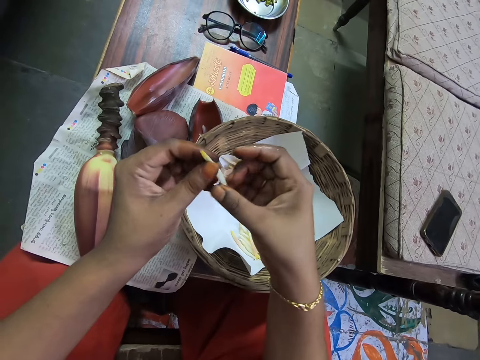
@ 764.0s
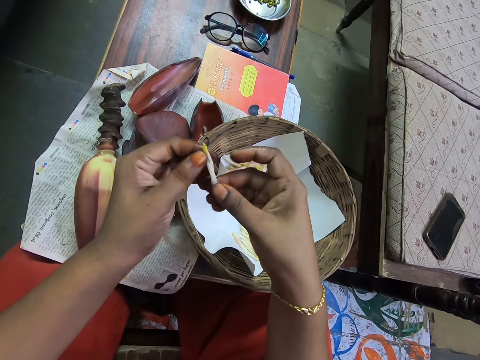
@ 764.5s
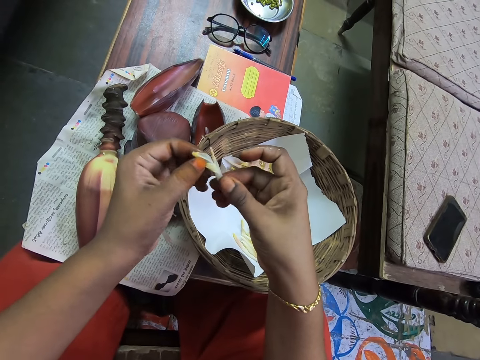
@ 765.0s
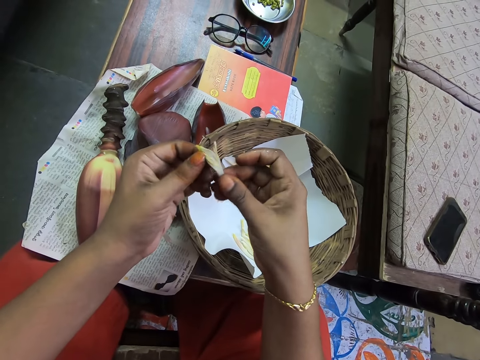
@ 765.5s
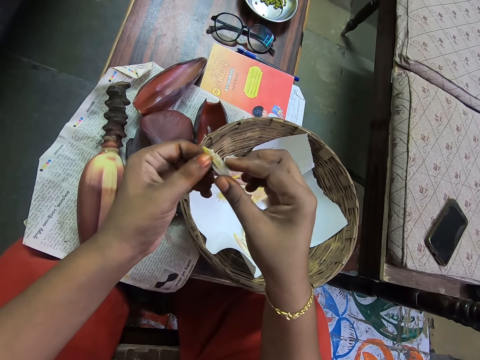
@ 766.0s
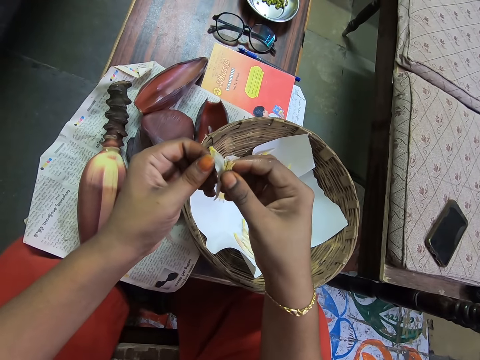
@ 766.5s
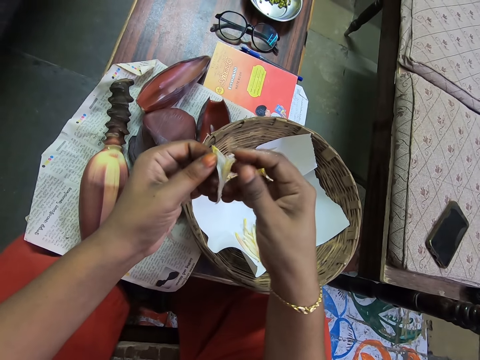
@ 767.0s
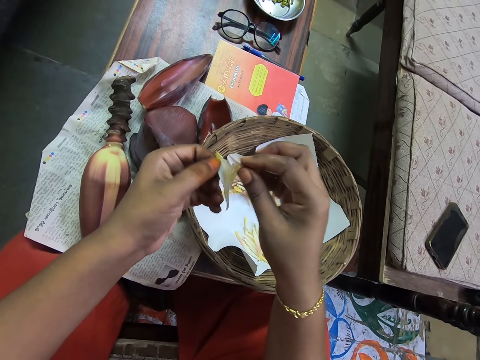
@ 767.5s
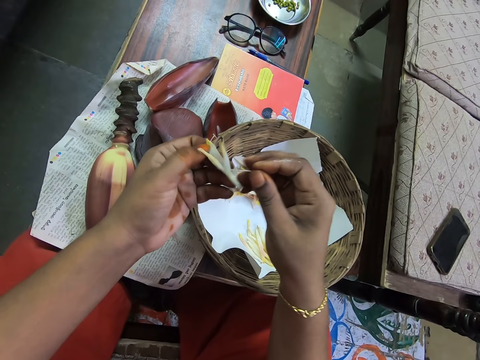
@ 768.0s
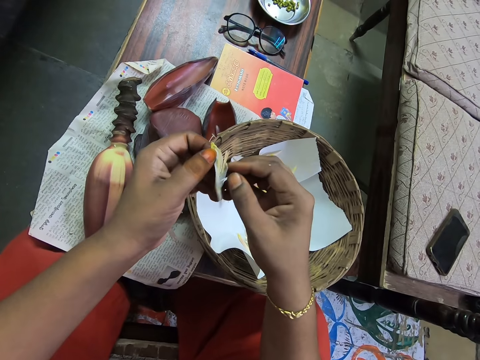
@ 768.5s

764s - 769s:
The camera wearer spills the flower. They remove the banana flower tepals.
